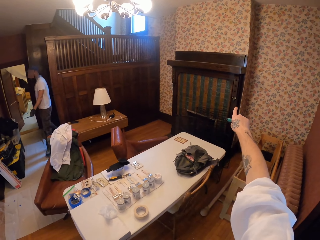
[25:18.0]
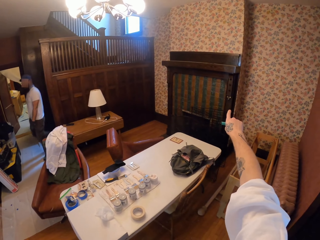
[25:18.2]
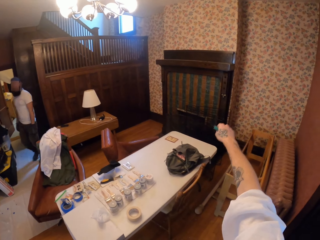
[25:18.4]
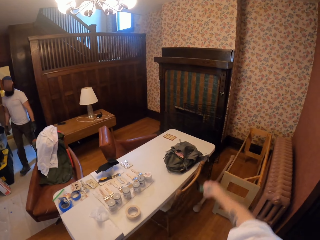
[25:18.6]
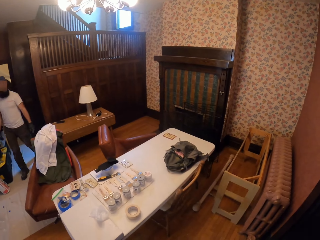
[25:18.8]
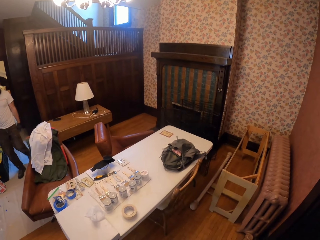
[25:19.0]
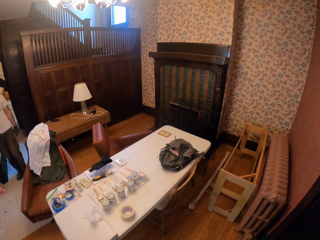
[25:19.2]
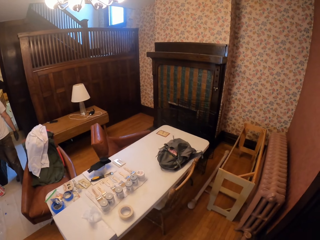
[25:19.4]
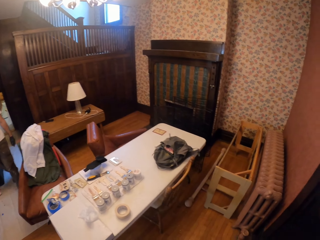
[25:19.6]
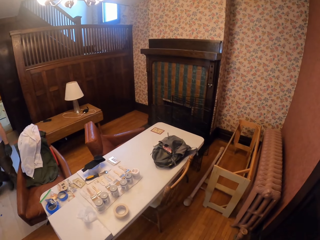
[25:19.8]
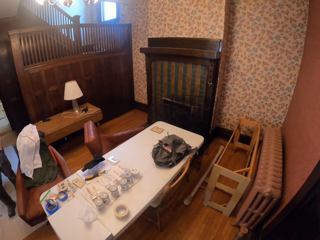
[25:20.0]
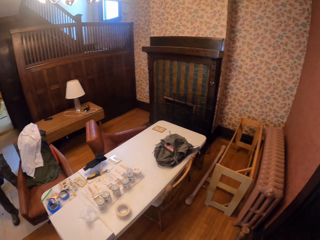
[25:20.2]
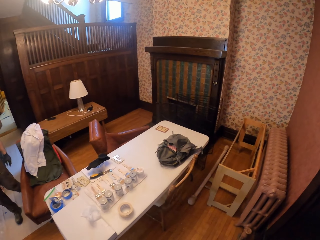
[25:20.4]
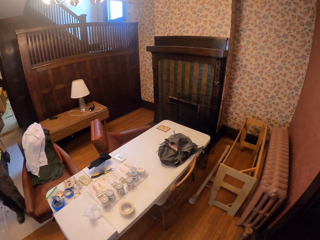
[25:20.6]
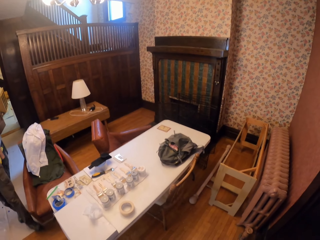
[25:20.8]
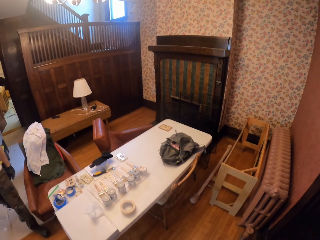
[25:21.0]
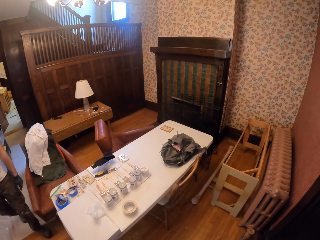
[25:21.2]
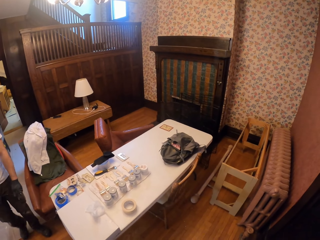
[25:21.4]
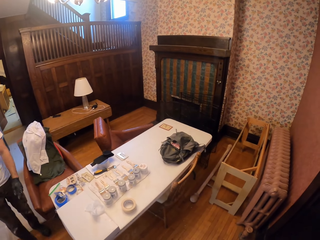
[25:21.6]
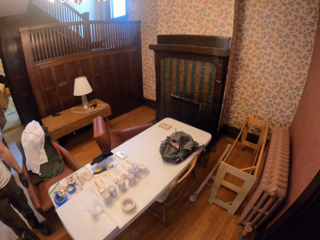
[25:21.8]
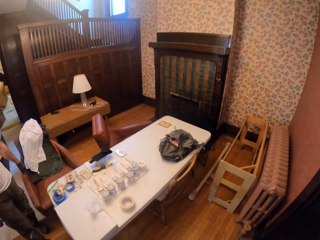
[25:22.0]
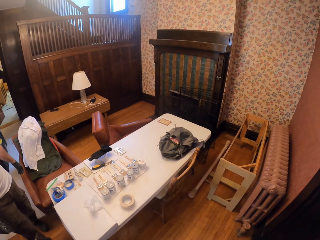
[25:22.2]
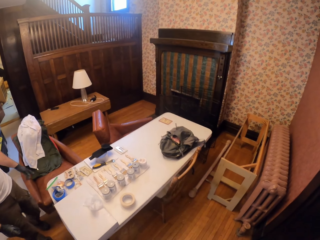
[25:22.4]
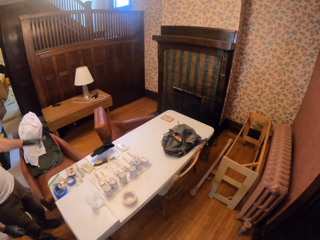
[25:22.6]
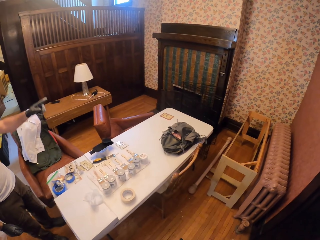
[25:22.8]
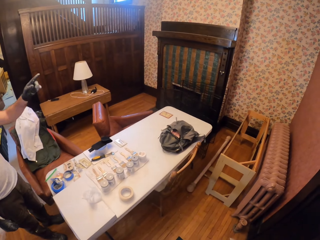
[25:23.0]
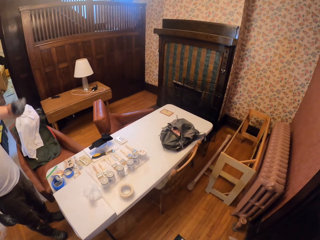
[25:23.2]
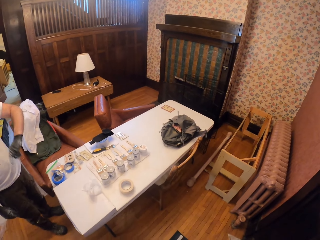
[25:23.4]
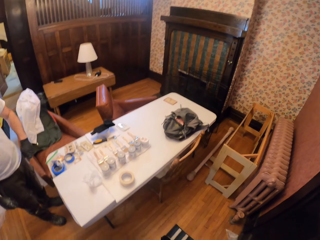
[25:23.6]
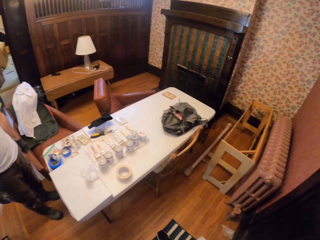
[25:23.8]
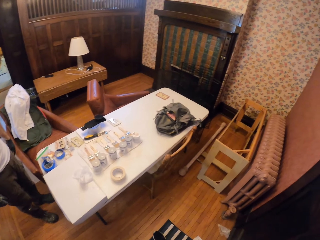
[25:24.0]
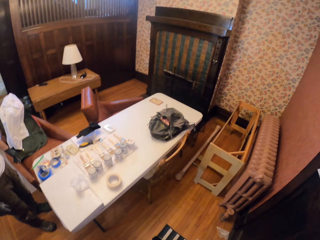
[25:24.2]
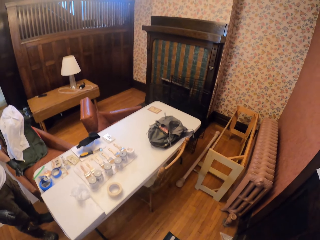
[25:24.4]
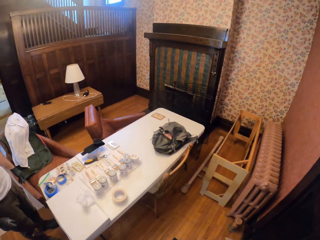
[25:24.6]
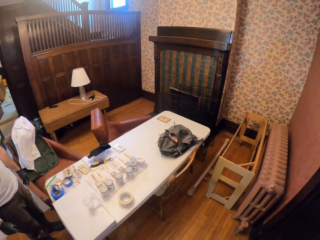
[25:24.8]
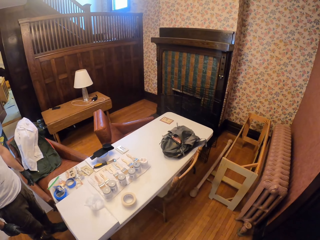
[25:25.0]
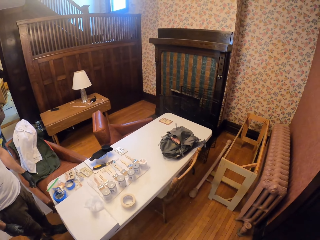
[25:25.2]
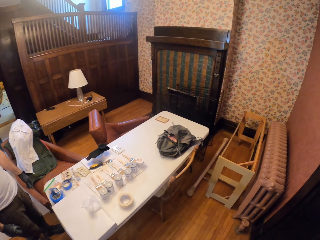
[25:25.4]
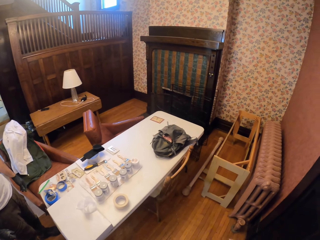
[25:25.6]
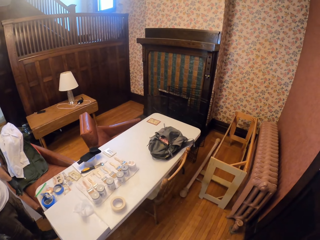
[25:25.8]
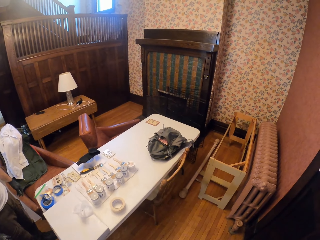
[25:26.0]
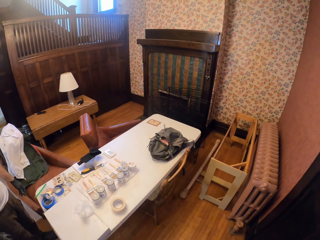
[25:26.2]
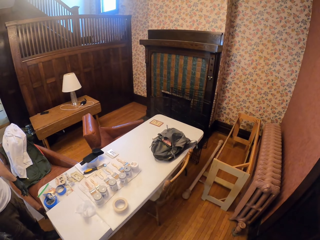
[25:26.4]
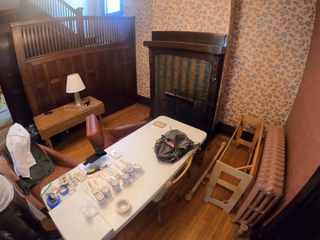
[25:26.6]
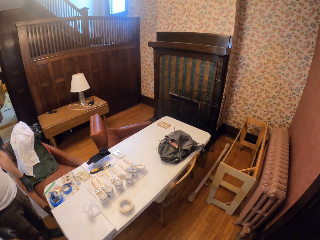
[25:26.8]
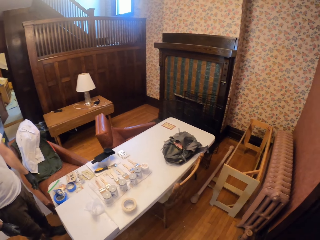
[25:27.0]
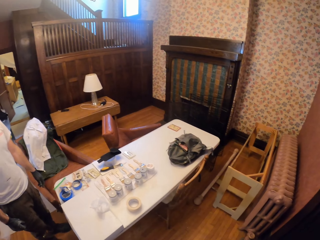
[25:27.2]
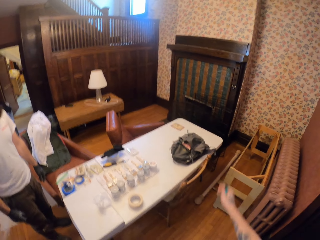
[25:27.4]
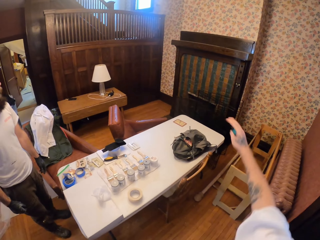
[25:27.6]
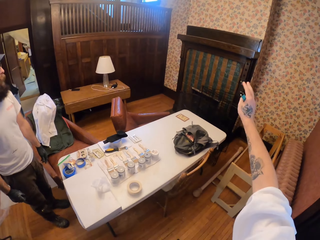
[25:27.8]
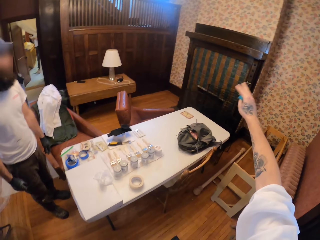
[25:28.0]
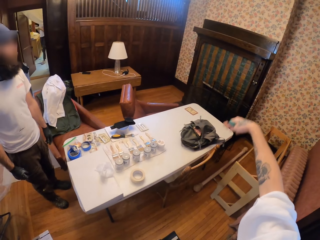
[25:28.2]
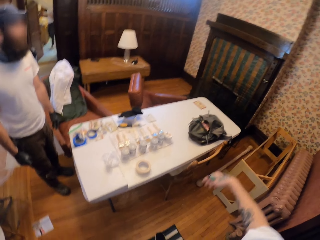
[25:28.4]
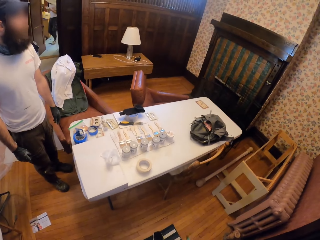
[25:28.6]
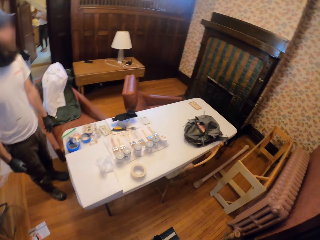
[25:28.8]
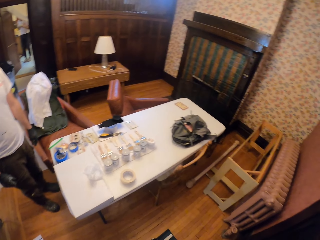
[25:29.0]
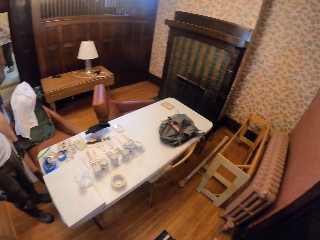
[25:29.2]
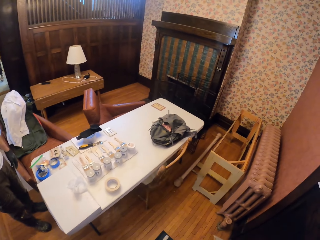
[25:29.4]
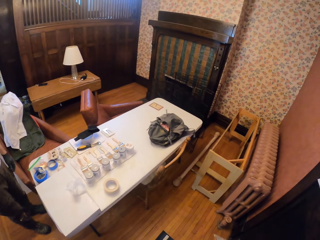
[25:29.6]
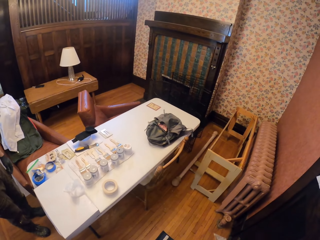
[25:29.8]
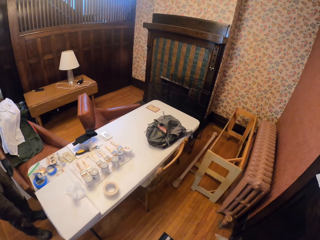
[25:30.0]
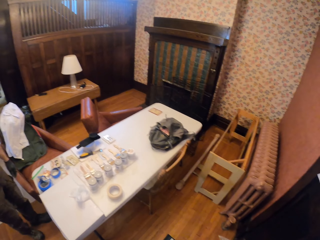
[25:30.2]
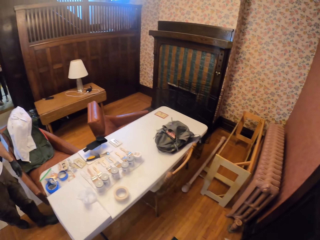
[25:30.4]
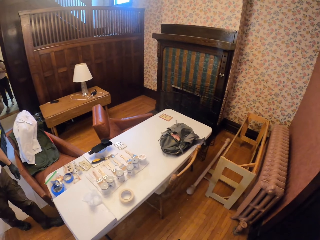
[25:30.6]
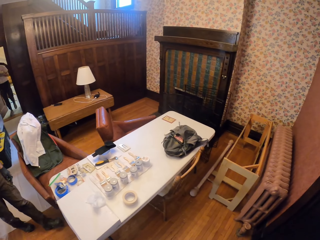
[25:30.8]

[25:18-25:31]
The camera wearer points at the wall. A person walks towards the camera wearer. The person points at the wall. The camera wearer points at the wall.

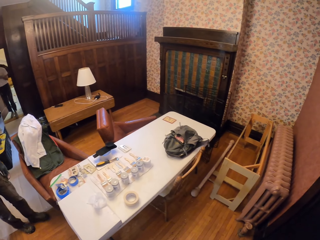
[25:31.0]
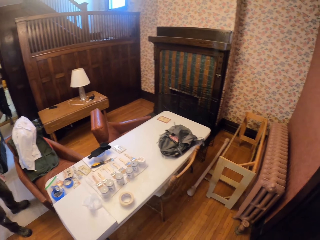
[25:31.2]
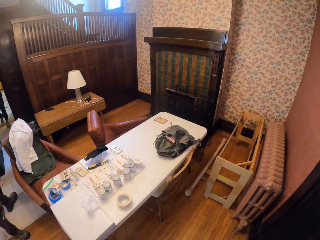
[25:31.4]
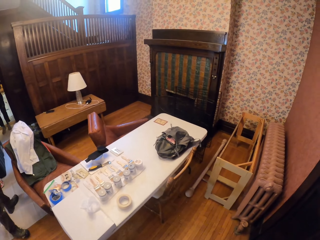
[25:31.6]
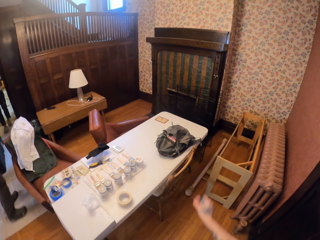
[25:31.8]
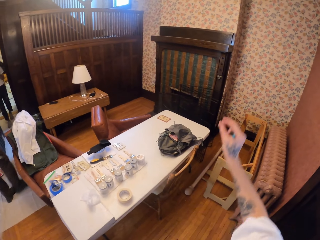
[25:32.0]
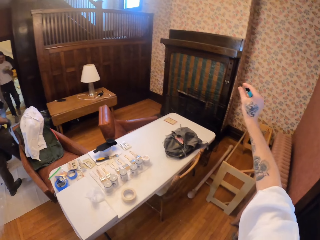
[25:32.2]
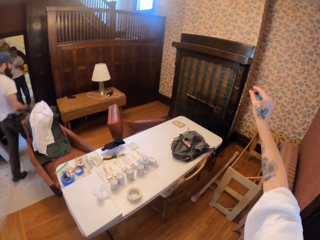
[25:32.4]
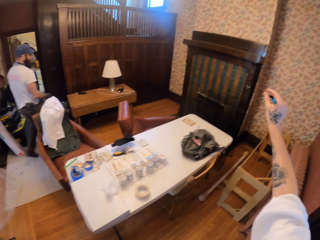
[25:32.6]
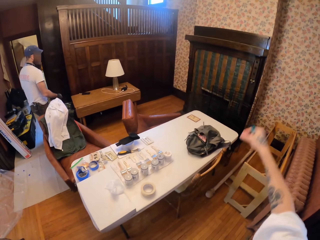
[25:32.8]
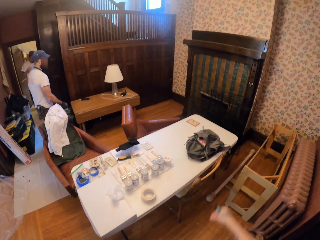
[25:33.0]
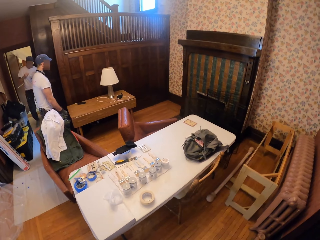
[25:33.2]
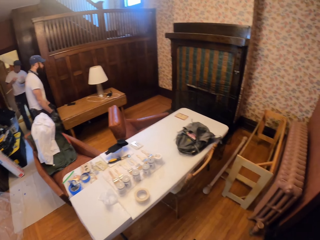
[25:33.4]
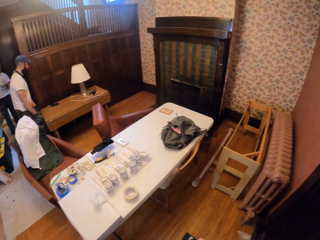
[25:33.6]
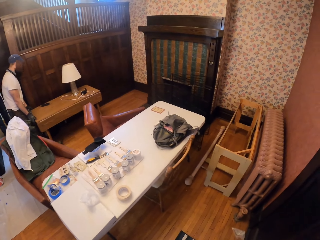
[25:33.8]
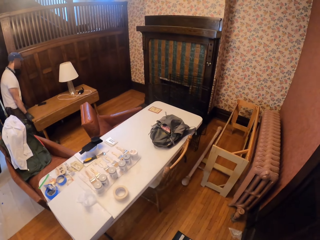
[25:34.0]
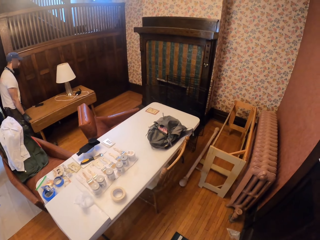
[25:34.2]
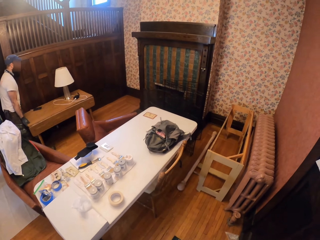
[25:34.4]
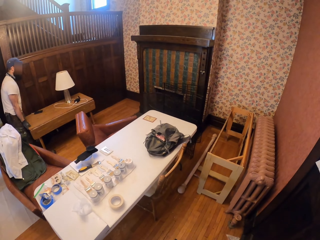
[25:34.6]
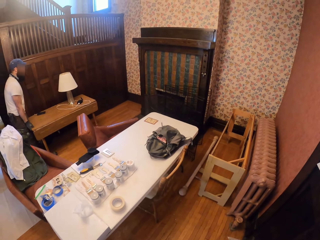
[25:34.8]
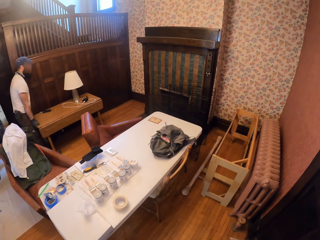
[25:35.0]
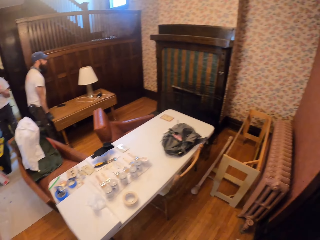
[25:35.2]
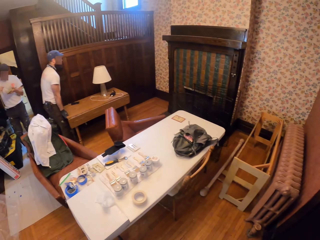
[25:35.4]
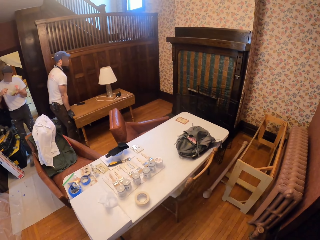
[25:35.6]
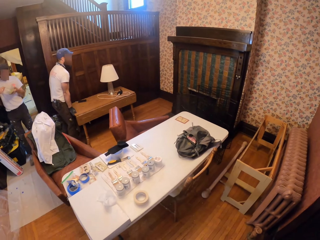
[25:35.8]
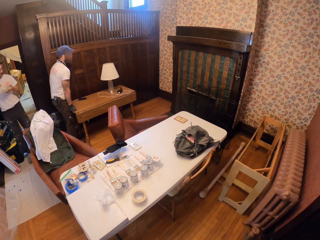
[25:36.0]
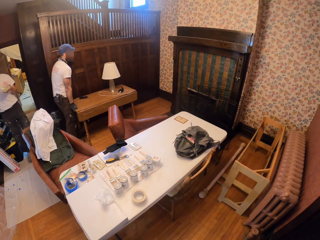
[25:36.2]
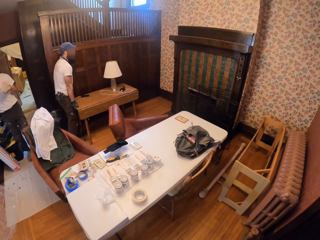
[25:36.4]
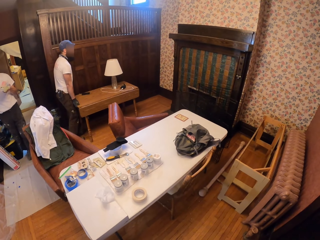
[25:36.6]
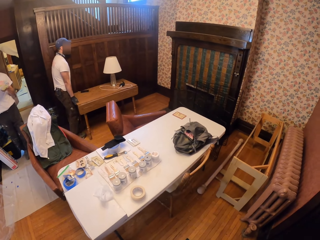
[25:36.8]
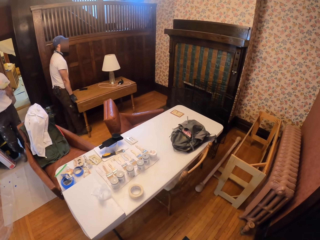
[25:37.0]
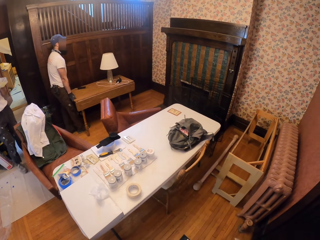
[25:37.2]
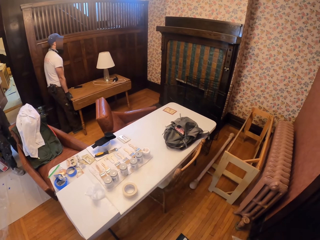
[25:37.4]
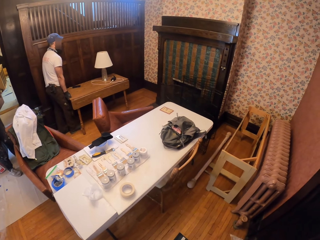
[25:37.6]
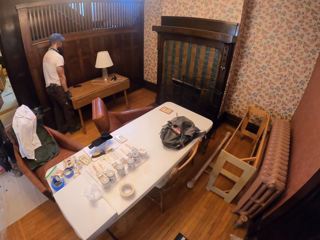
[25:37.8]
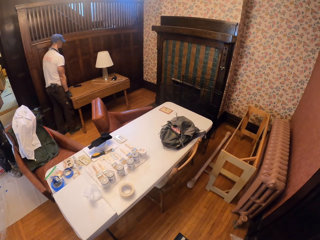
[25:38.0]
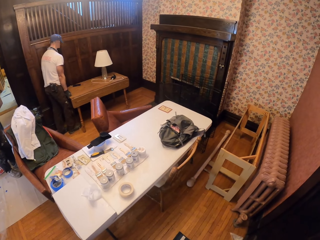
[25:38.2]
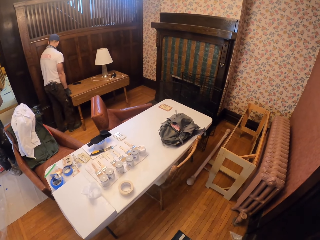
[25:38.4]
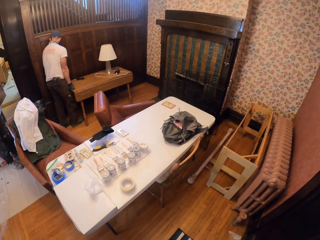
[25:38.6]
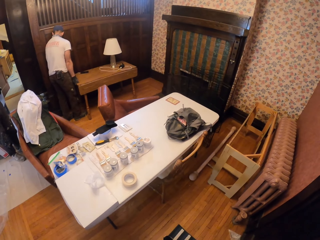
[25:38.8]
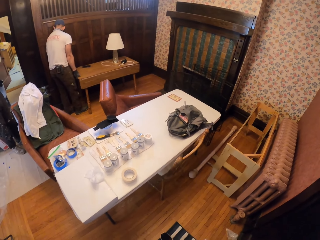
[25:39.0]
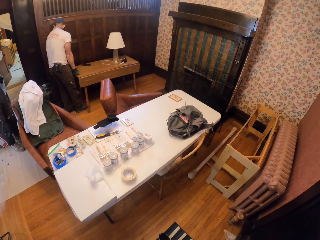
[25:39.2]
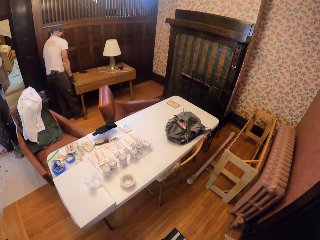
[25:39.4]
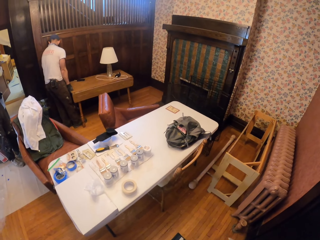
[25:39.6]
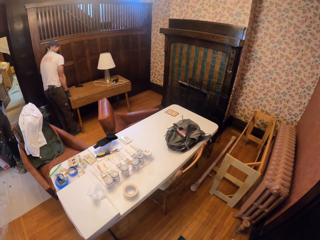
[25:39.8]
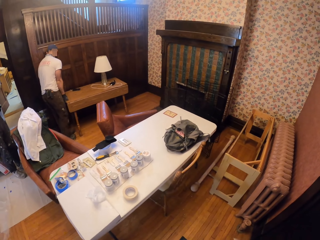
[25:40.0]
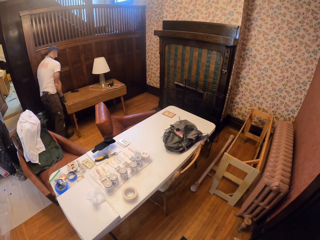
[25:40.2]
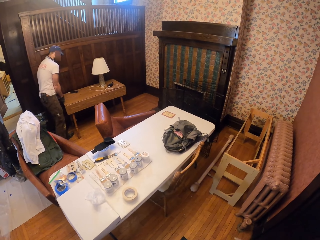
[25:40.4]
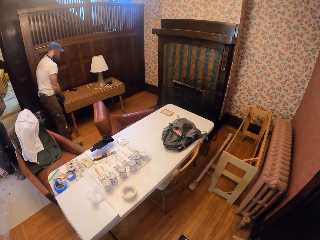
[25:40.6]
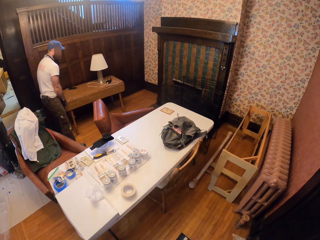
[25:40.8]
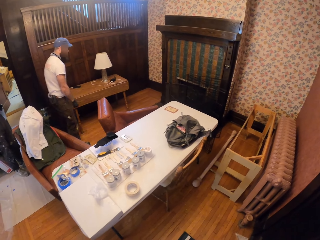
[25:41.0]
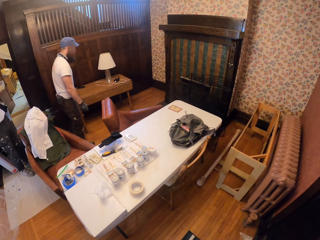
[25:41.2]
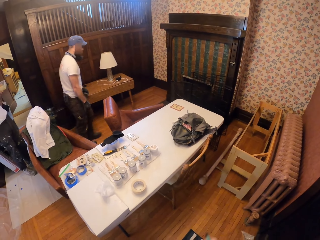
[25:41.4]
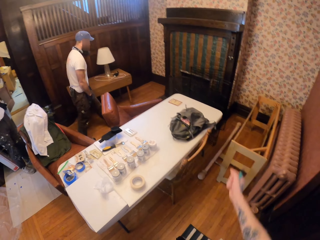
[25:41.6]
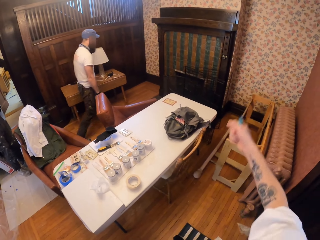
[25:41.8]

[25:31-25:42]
The camera wearer moves the right hand. A person moves a table. Another person eats from the tin.
